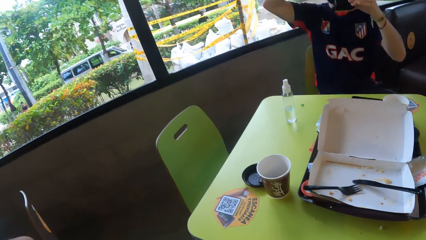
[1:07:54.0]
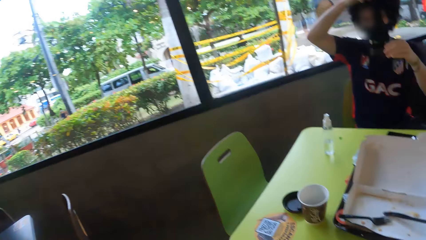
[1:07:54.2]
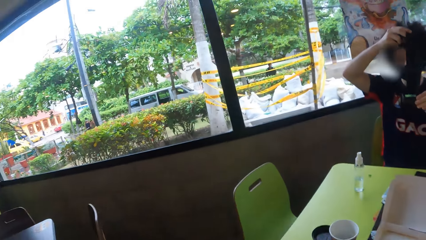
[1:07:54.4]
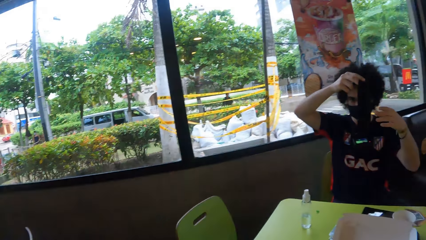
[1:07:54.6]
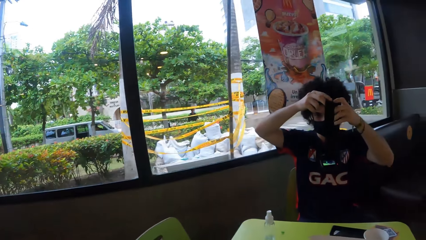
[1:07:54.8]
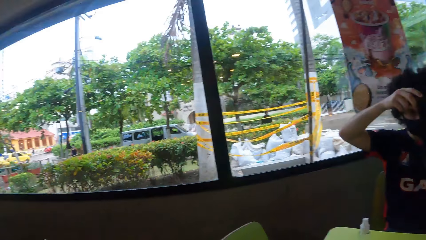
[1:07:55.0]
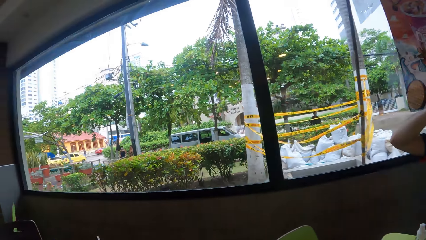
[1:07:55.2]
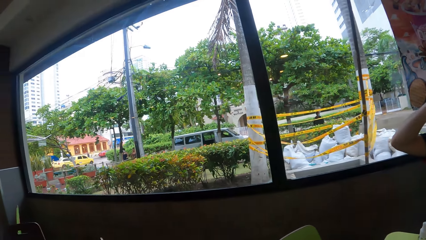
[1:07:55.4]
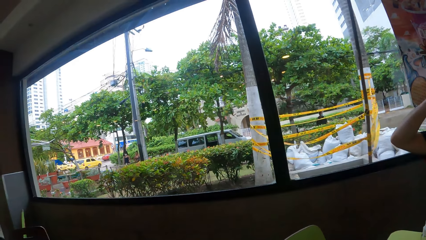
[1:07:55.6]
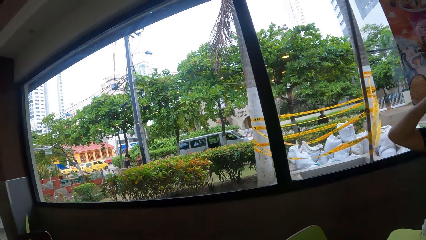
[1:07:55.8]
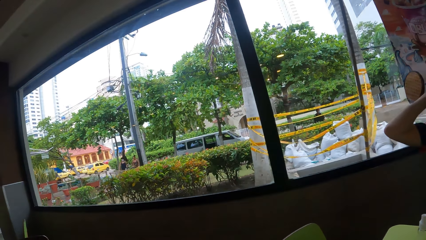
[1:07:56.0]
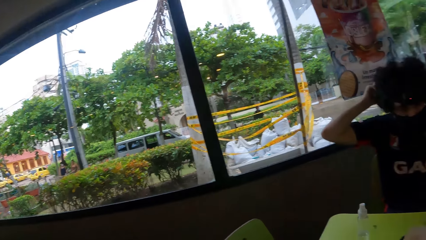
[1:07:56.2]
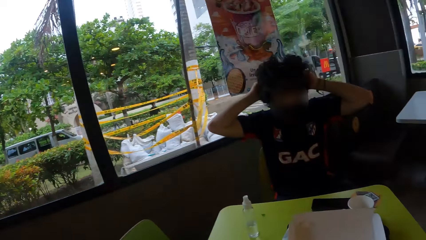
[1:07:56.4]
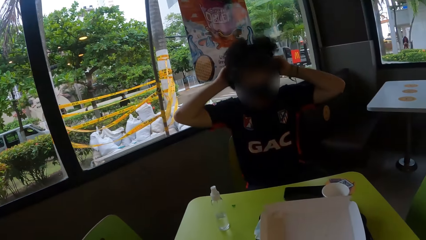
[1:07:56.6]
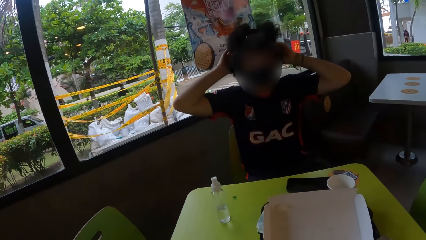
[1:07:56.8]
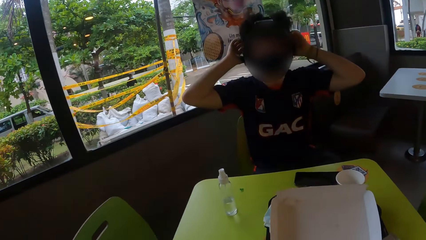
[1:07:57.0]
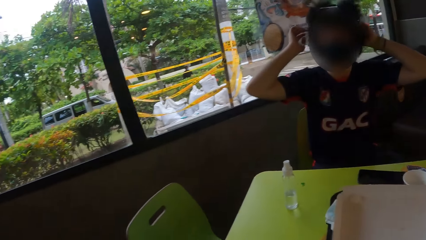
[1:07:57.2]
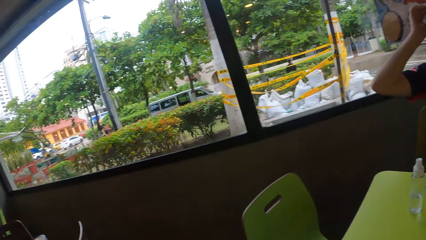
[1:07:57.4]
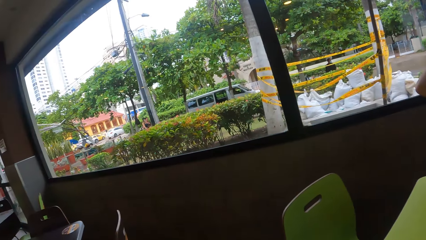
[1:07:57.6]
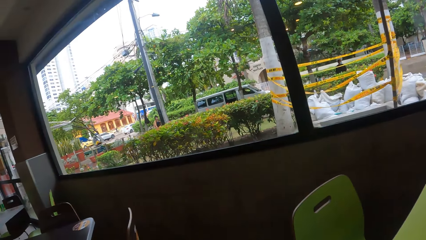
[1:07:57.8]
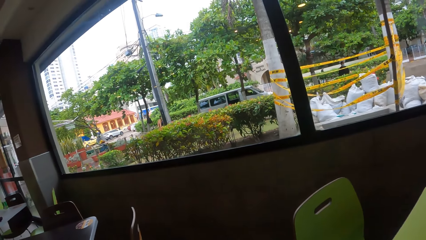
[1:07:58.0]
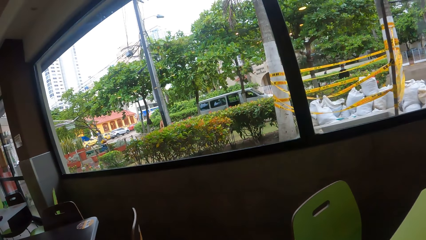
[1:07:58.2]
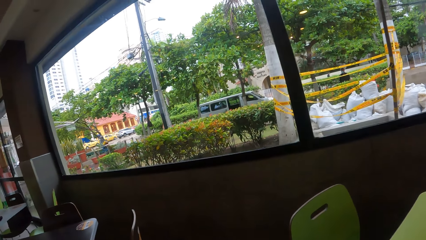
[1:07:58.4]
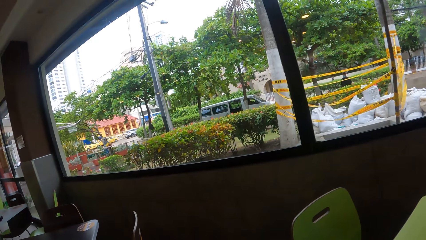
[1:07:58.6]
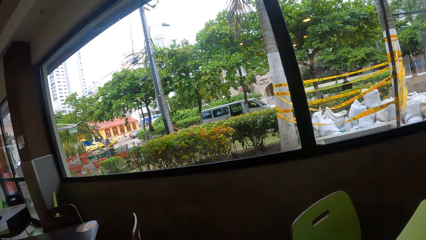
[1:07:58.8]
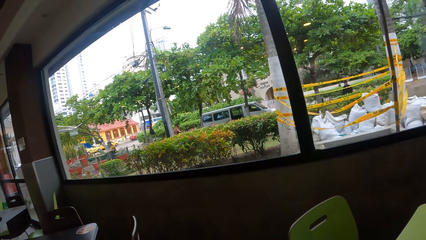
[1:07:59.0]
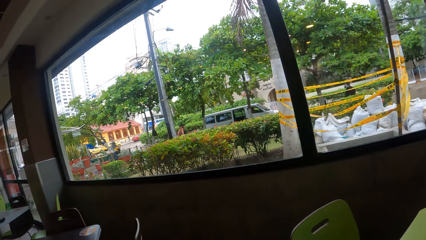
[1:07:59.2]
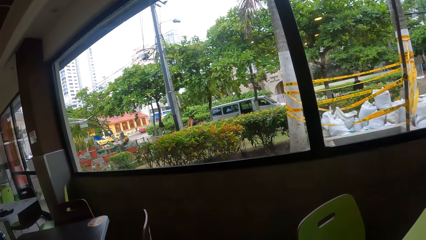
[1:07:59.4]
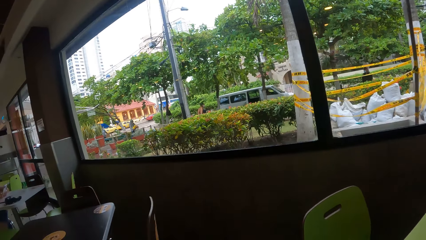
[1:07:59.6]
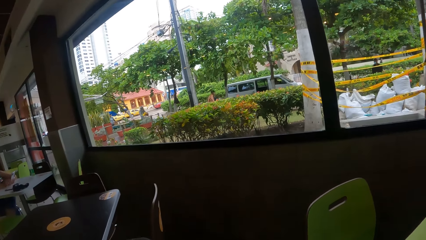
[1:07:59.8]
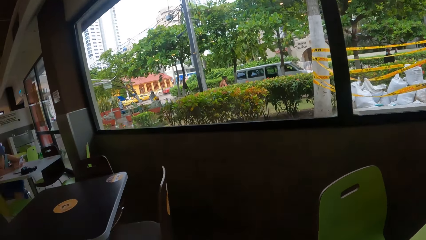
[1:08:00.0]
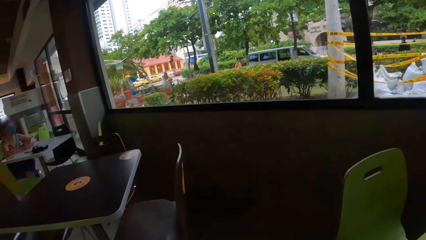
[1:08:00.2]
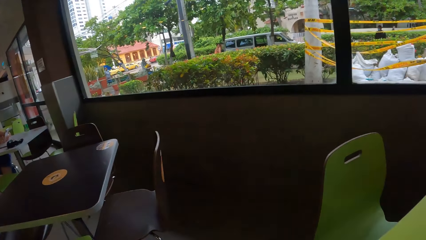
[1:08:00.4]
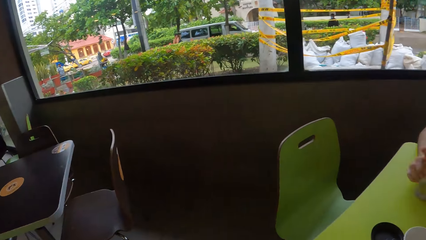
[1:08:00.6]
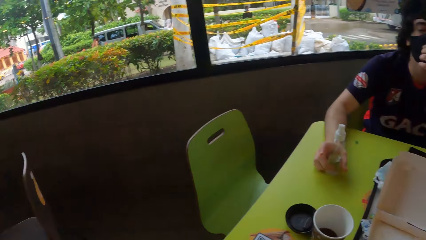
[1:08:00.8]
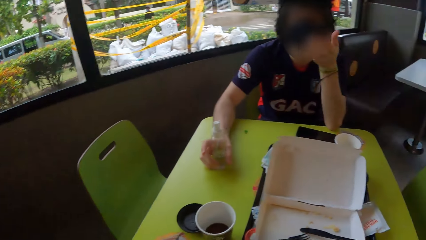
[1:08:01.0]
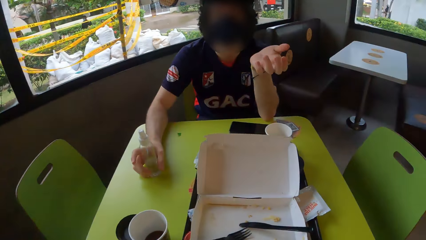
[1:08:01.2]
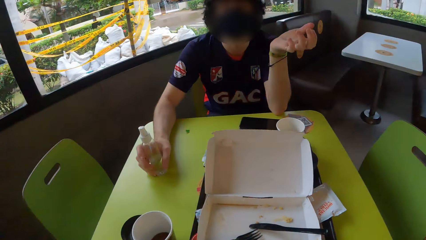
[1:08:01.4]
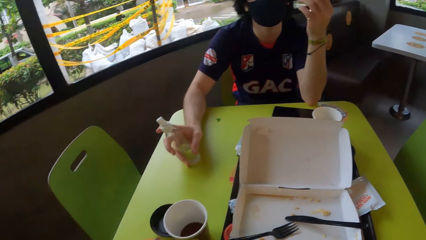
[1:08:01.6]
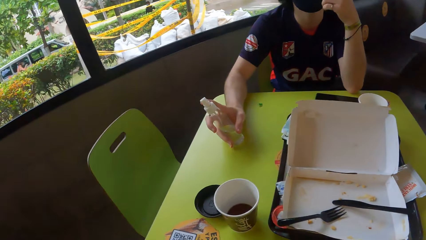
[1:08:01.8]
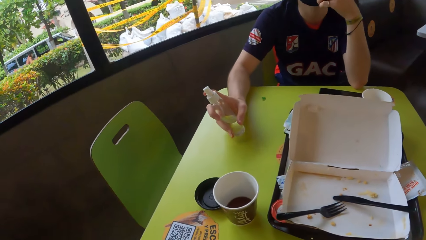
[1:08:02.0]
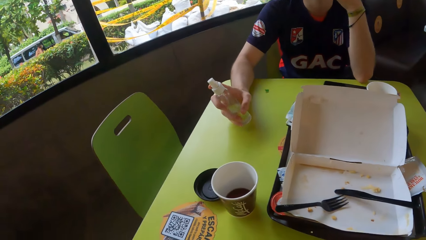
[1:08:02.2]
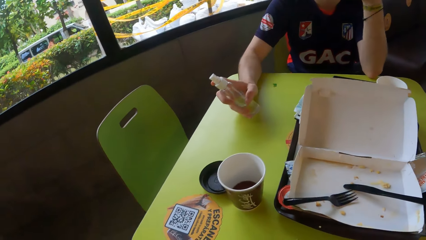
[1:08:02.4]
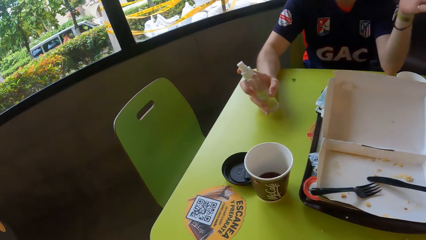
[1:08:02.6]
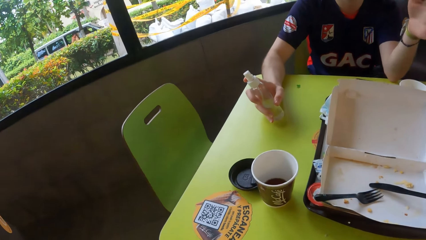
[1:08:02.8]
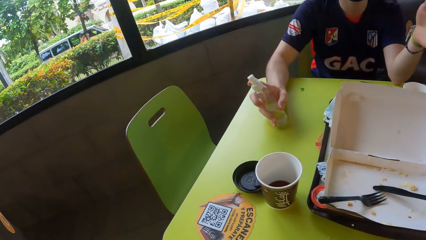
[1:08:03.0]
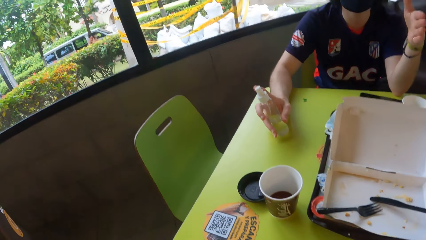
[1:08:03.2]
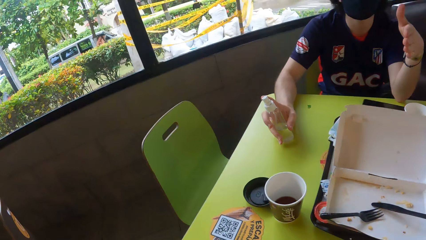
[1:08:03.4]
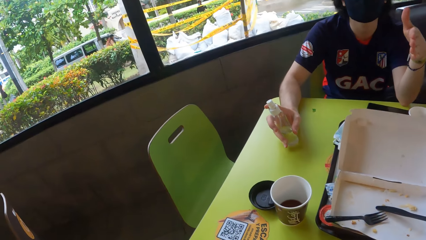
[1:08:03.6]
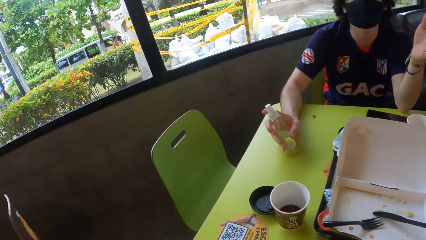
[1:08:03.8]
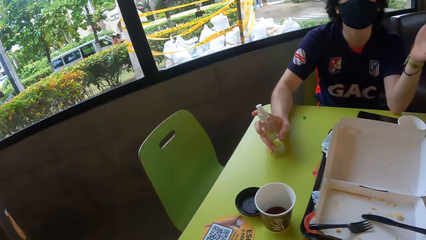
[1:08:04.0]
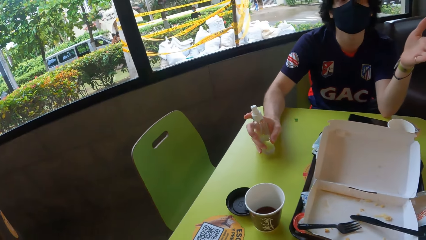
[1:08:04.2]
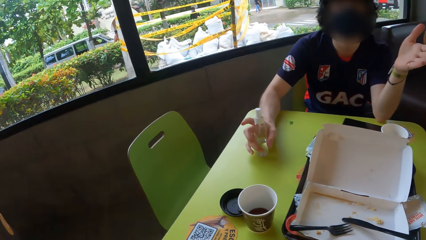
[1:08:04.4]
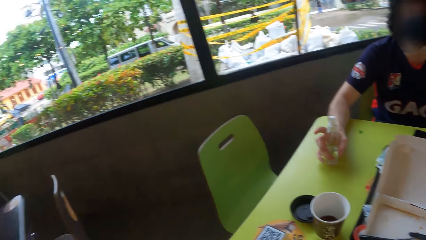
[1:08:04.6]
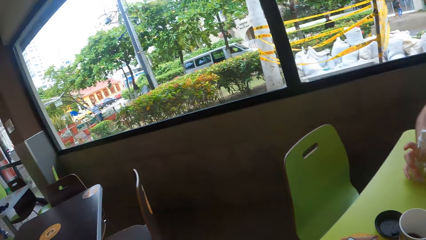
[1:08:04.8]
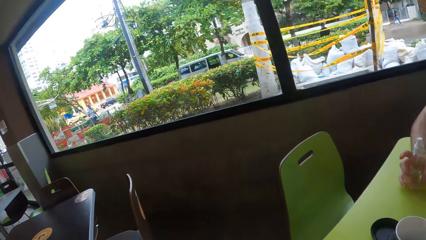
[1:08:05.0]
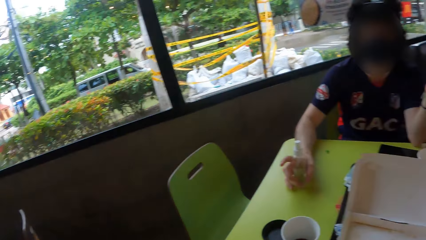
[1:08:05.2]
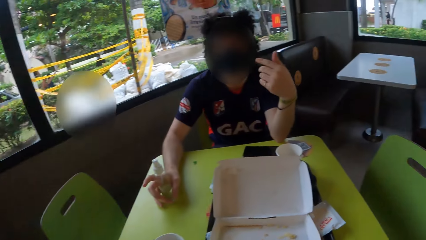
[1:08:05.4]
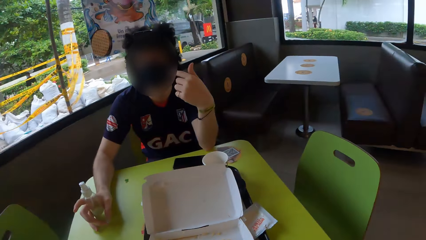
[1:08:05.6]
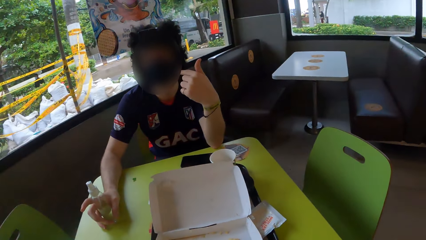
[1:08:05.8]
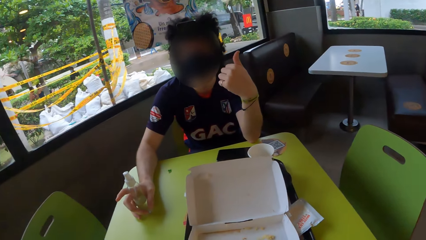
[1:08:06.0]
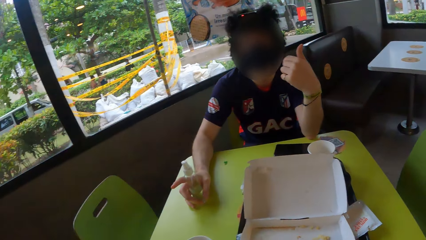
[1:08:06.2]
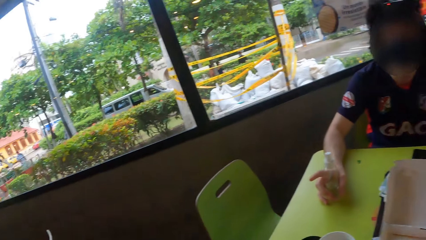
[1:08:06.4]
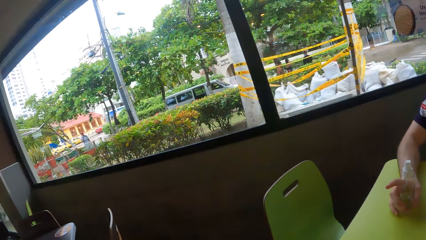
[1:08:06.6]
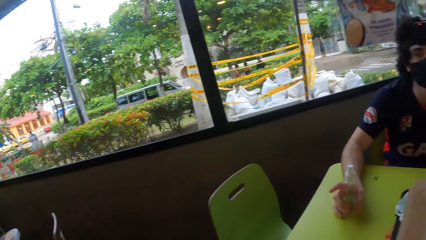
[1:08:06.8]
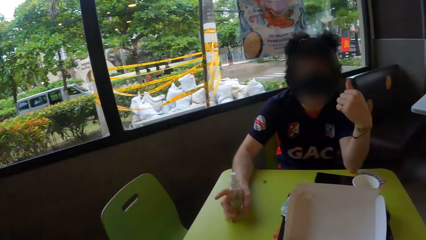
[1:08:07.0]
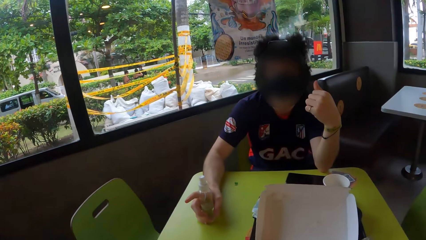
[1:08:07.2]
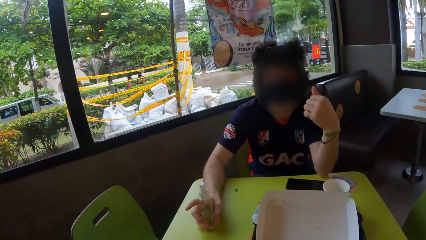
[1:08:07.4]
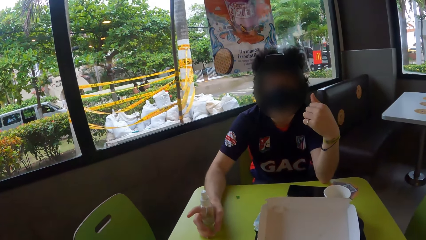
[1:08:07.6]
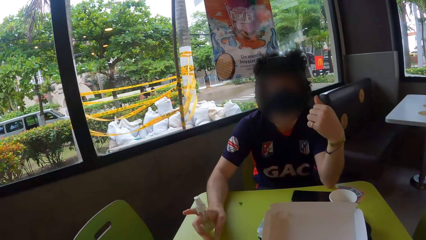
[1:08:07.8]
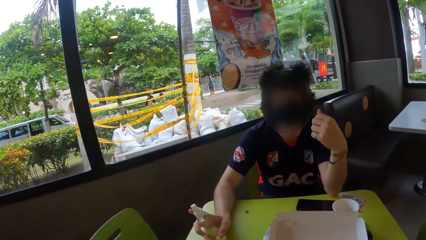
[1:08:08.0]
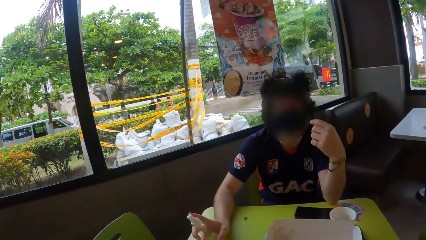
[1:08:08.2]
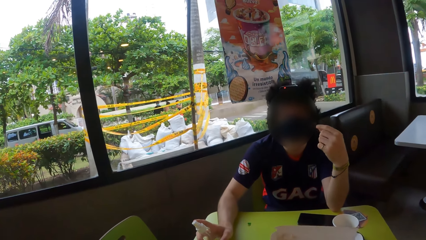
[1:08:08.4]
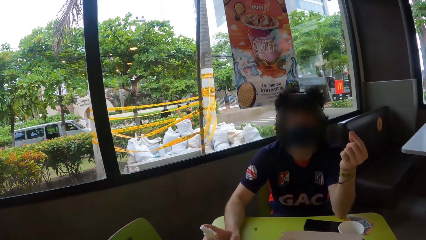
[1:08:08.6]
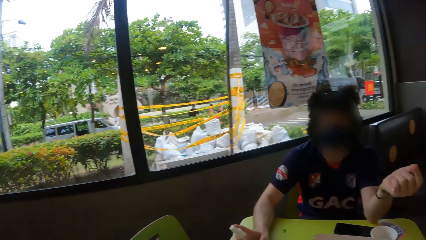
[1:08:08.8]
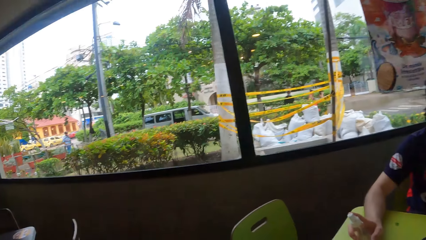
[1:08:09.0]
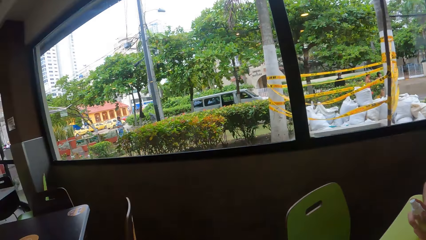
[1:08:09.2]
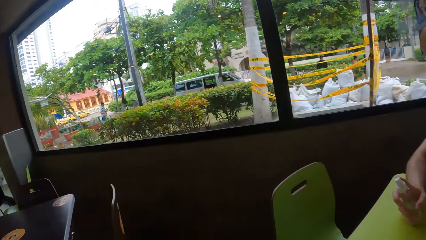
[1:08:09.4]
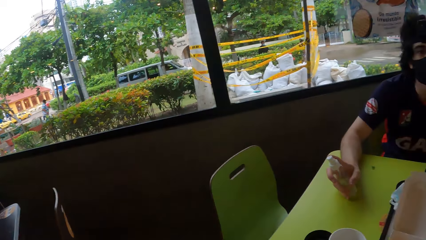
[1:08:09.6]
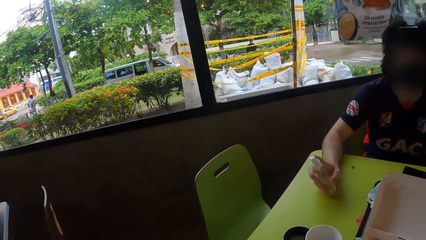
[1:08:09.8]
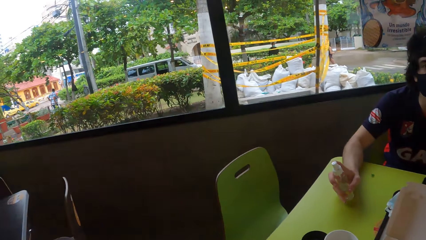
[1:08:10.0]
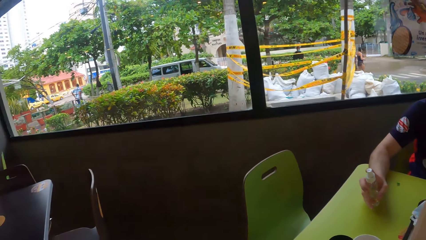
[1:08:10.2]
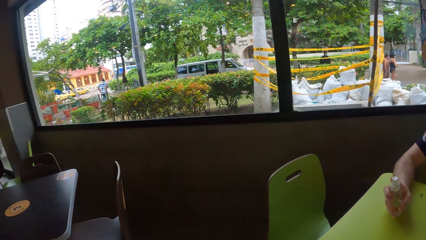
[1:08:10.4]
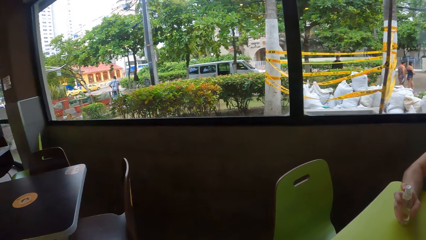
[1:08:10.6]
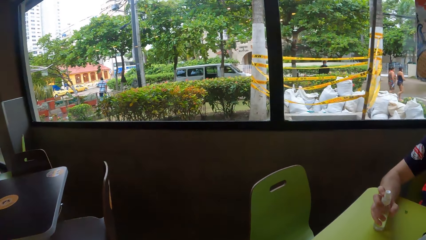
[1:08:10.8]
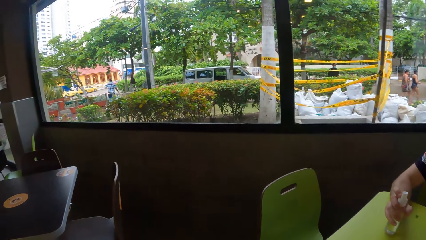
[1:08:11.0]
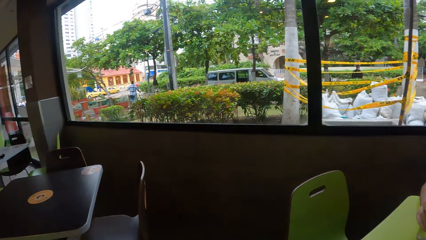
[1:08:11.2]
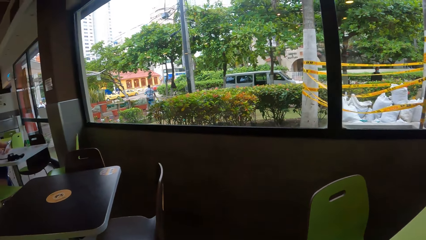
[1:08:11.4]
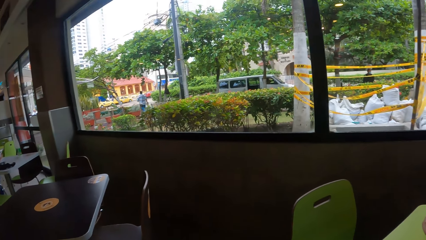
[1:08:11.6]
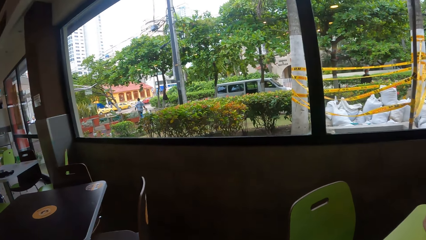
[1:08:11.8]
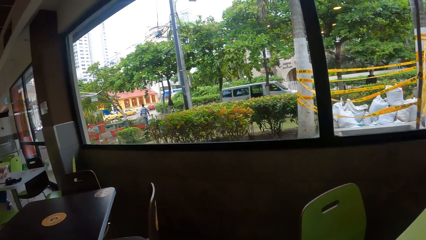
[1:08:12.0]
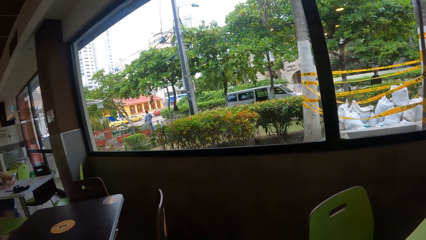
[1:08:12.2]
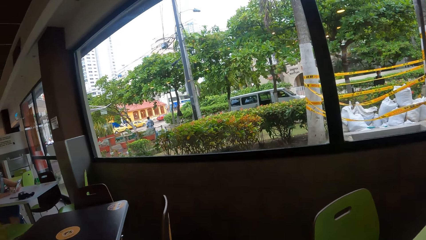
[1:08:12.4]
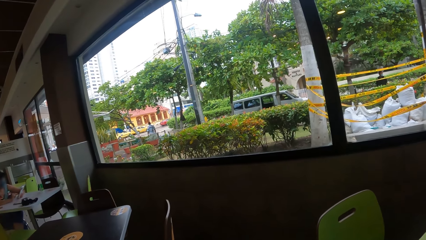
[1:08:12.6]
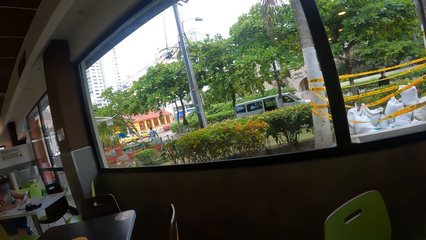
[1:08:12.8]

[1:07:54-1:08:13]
The camera wearer looks around the room. They look around the window. A man puts on the camera. The camera wearer looks around the room. The man points at the camera wearer with his left hand. The camera wearer looks around the window.
